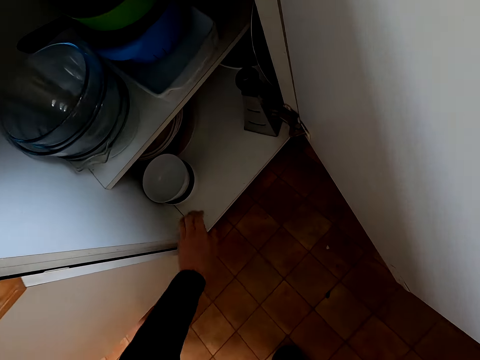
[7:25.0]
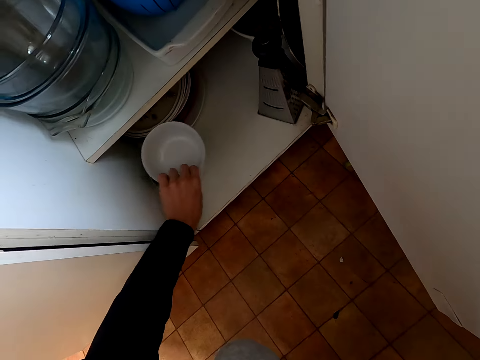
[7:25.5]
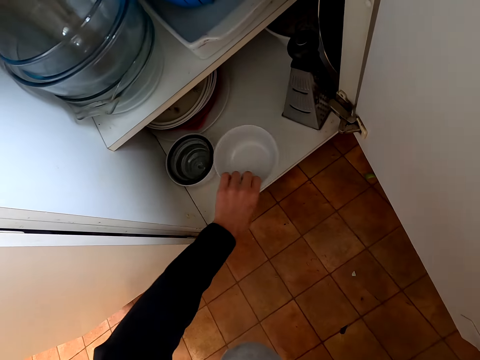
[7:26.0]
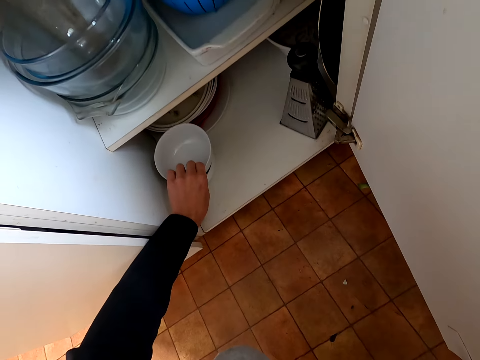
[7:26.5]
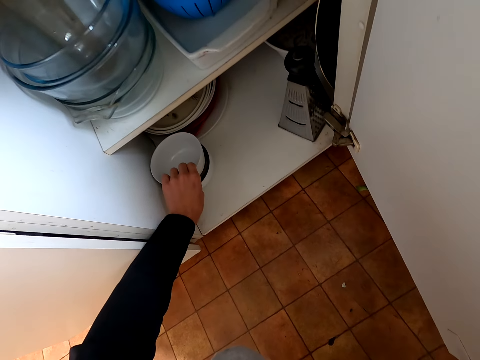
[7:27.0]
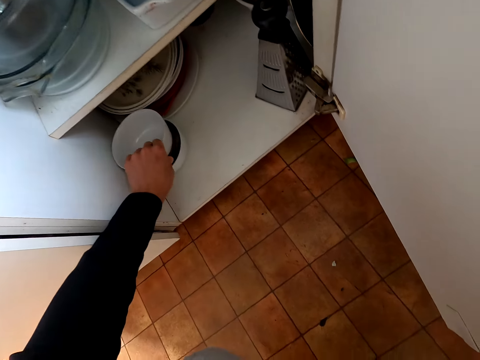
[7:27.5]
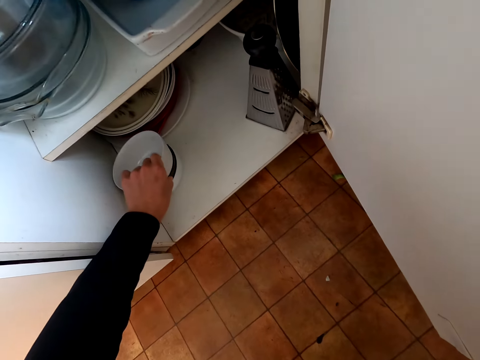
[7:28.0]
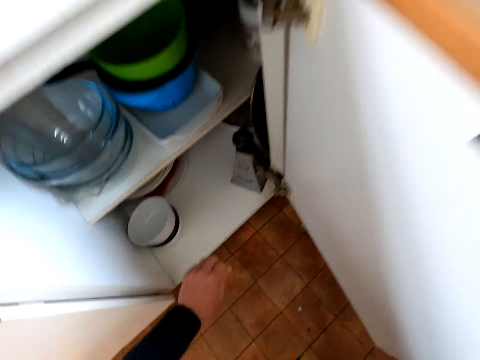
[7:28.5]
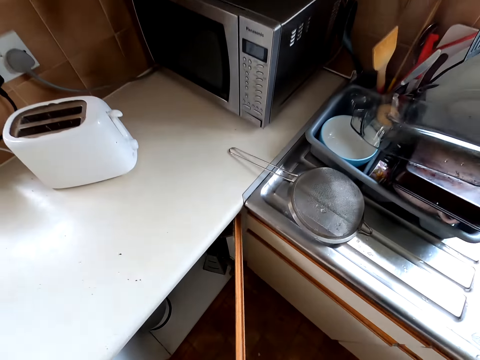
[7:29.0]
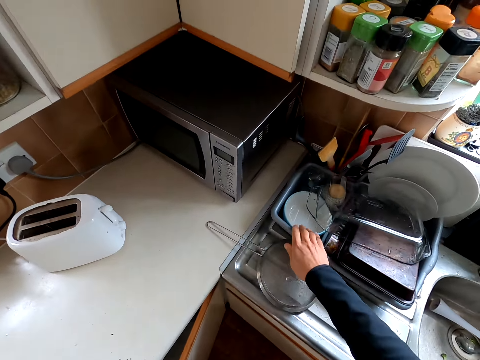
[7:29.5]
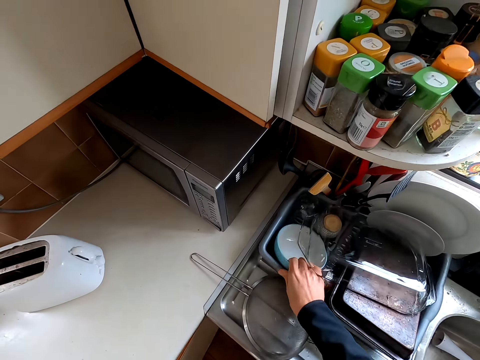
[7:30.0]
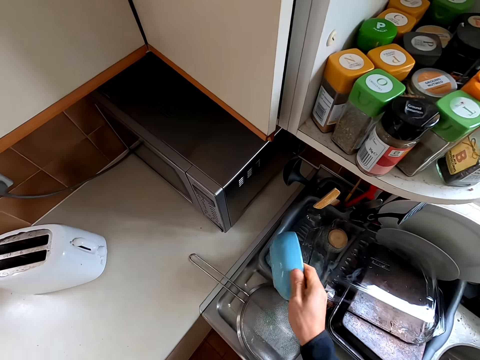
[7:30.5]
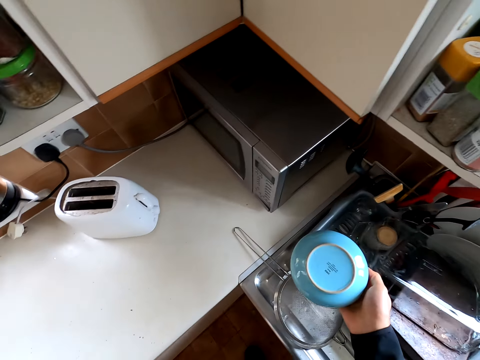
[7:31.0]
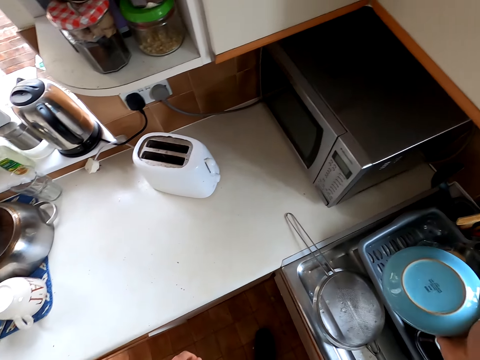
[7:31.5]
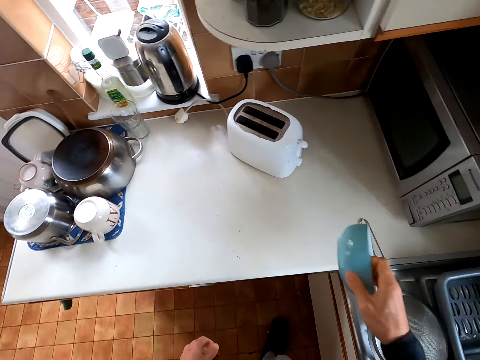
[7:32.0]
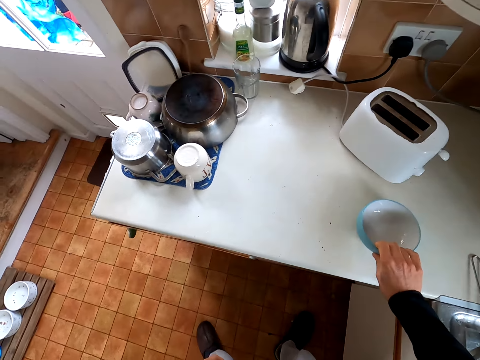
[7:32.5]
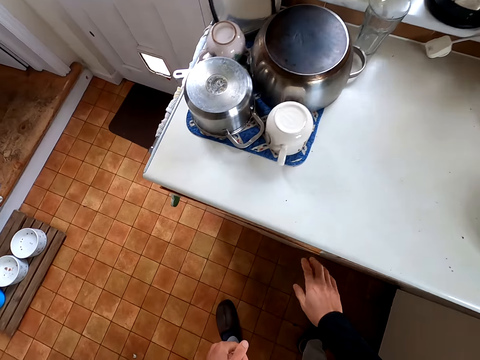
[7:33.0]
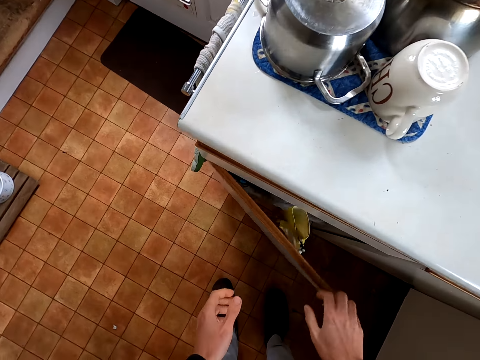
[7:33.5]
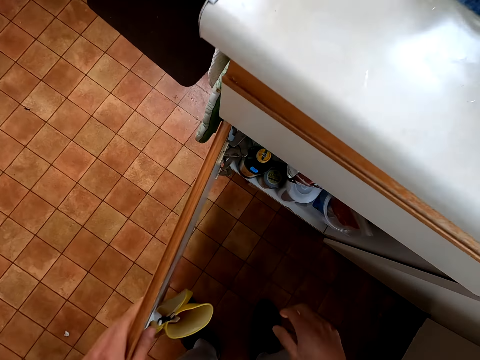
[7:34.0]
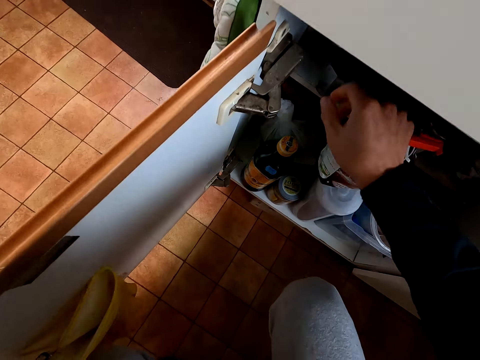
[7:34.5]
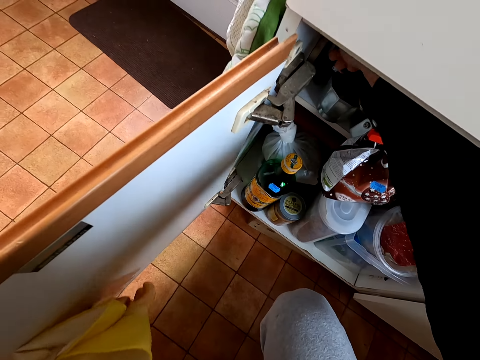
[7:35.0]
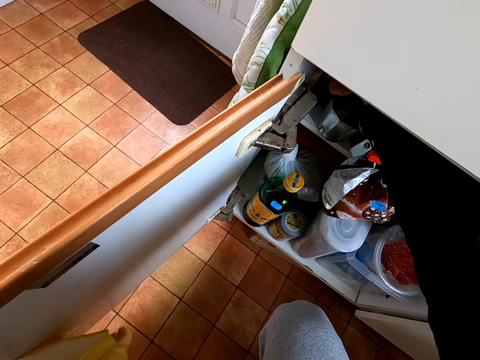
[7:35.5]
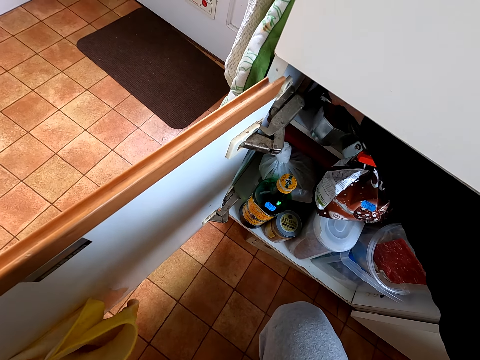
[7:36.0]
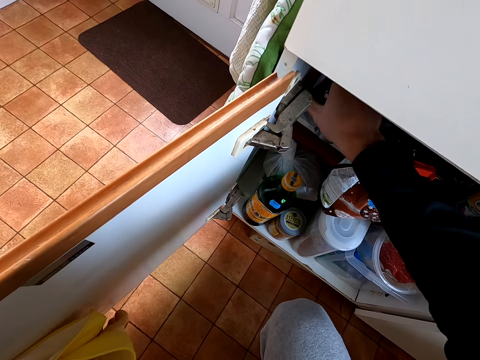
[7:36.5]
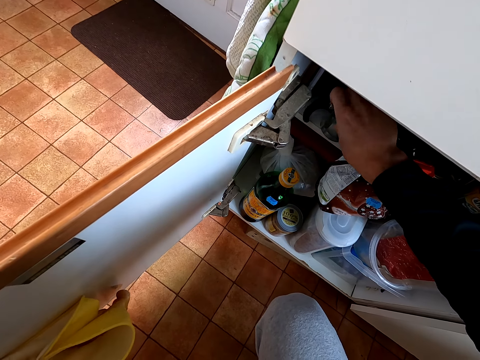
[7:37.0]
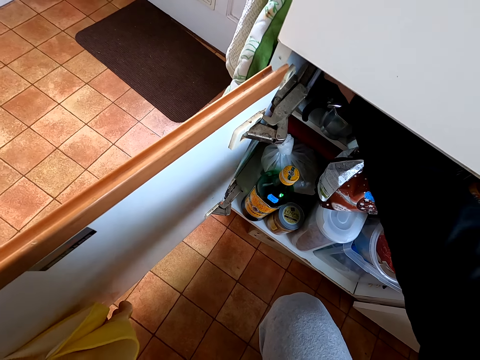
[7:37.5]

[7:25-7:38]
The camera wearer takes a bowl from the cabinet. They put the bowl down. They close the cabinet. They pick utensils from the utensils rack. They pick the bowl, hold the bowl and put the bowl down. They open up the cabinet. They remove the weighing machine from the cabinet.

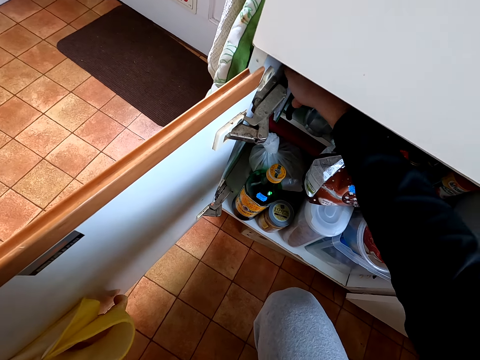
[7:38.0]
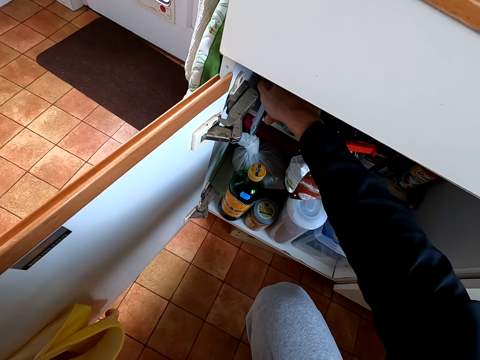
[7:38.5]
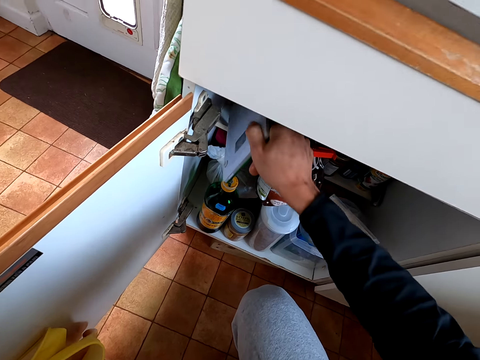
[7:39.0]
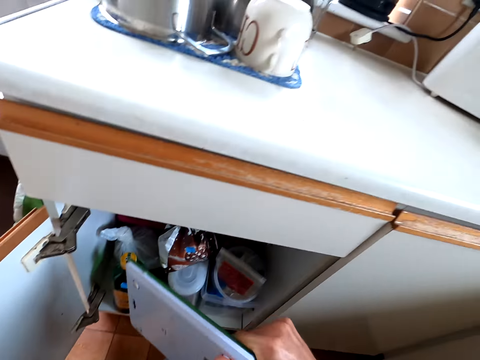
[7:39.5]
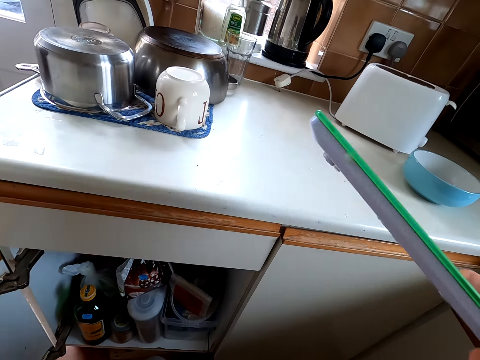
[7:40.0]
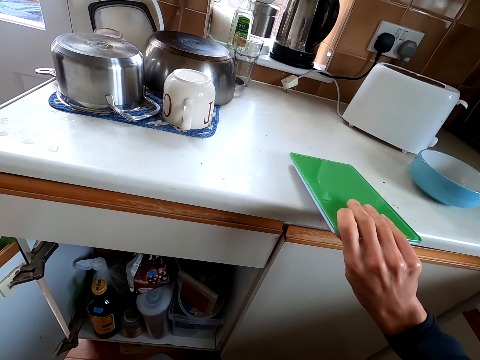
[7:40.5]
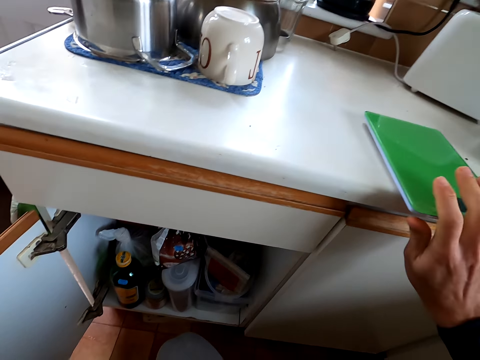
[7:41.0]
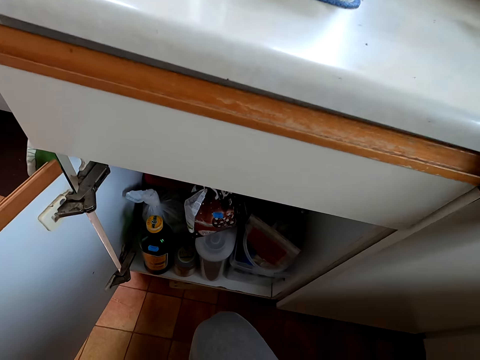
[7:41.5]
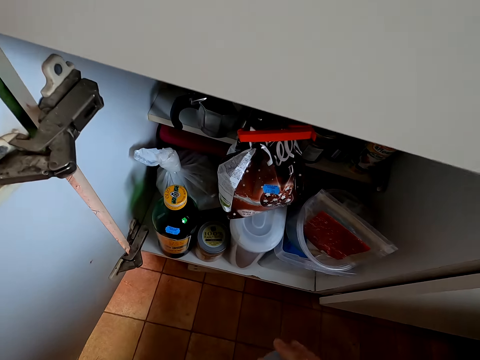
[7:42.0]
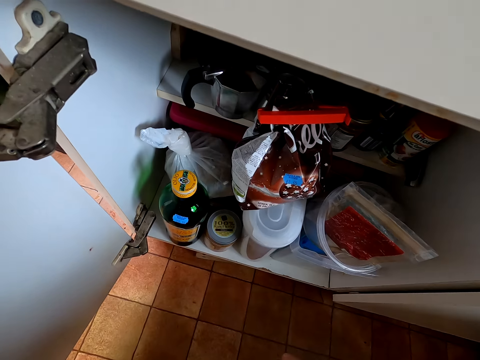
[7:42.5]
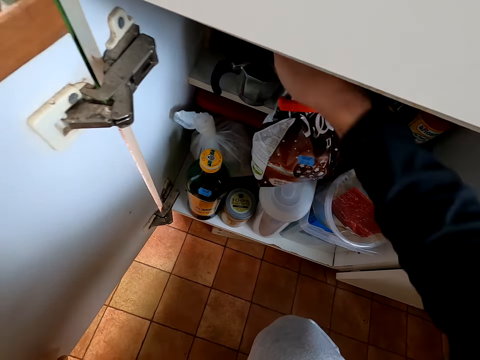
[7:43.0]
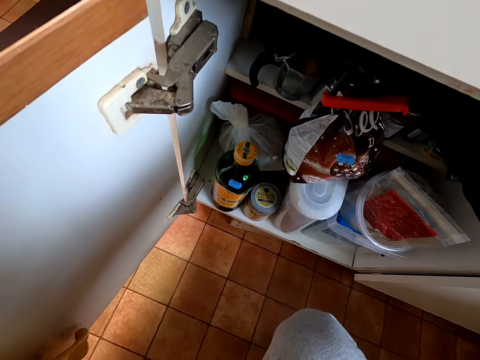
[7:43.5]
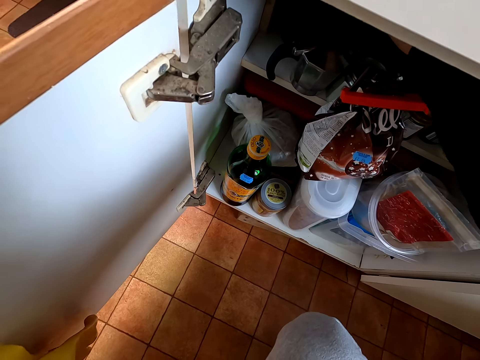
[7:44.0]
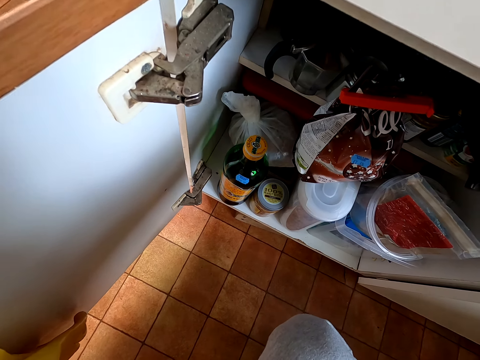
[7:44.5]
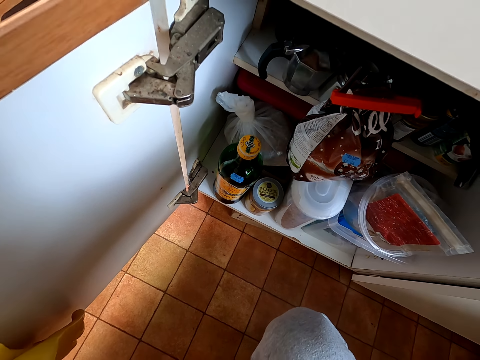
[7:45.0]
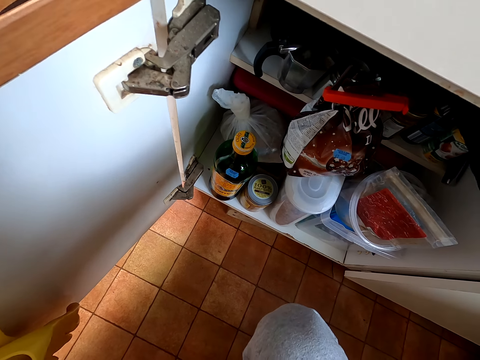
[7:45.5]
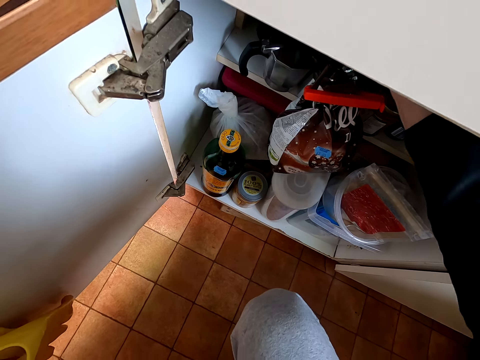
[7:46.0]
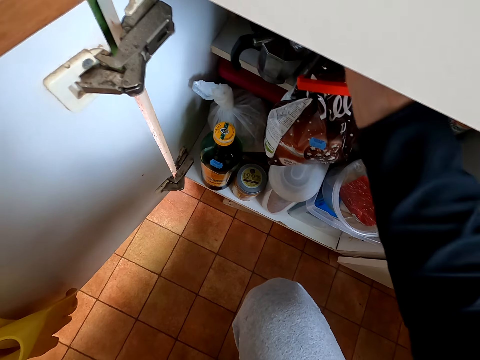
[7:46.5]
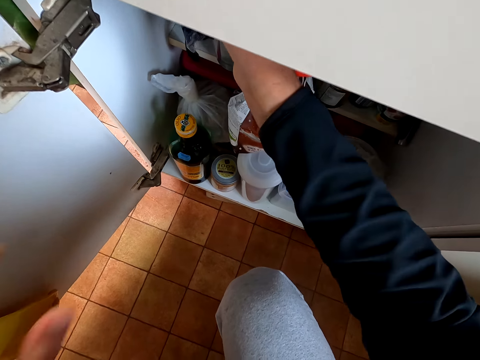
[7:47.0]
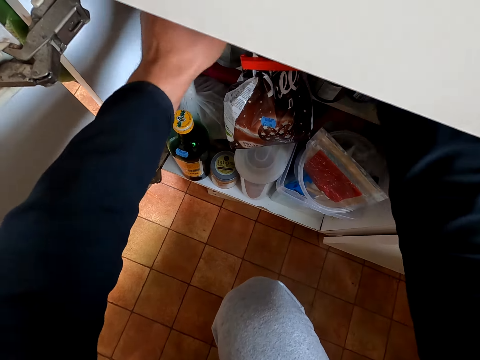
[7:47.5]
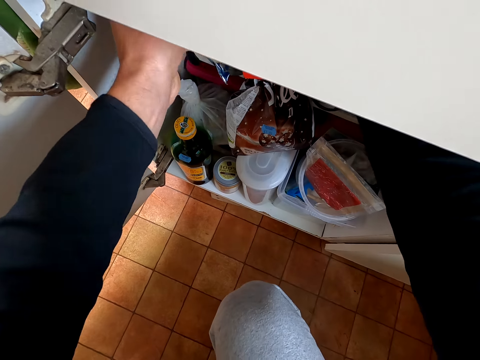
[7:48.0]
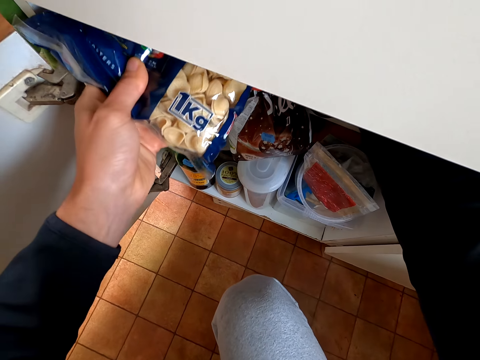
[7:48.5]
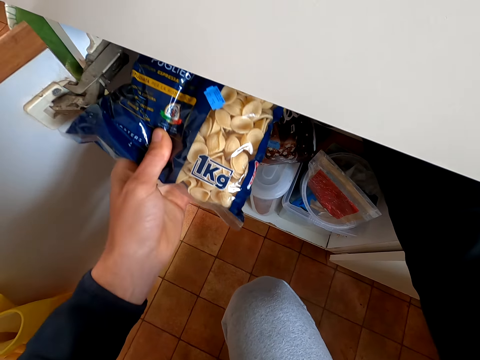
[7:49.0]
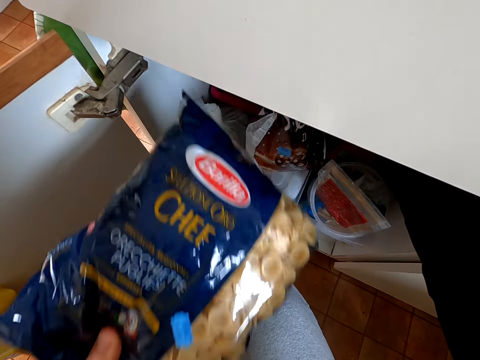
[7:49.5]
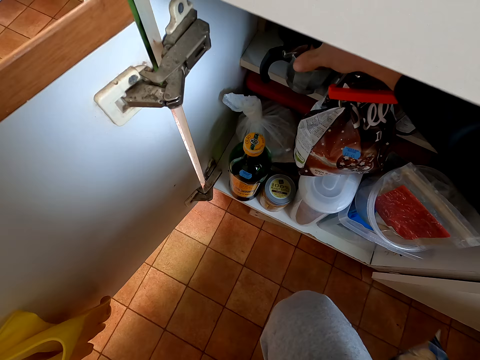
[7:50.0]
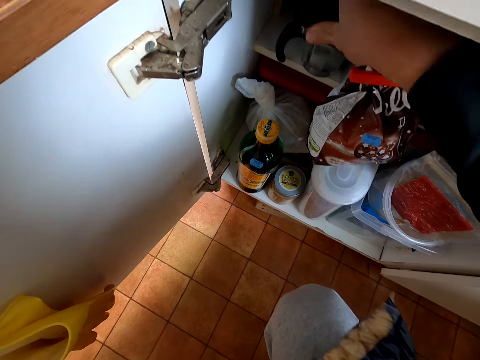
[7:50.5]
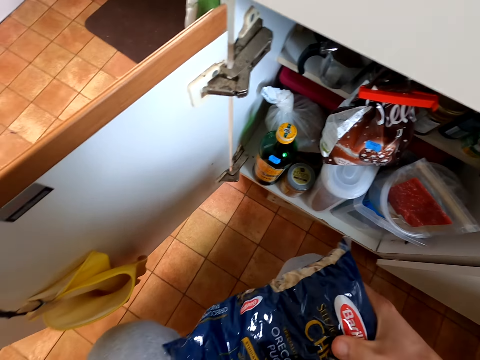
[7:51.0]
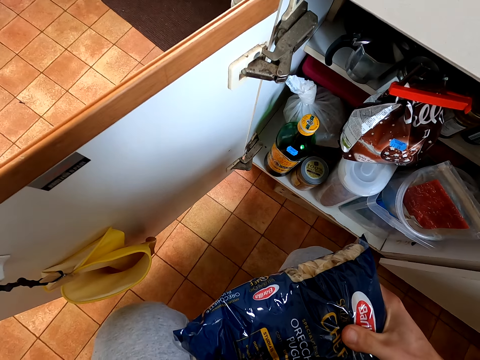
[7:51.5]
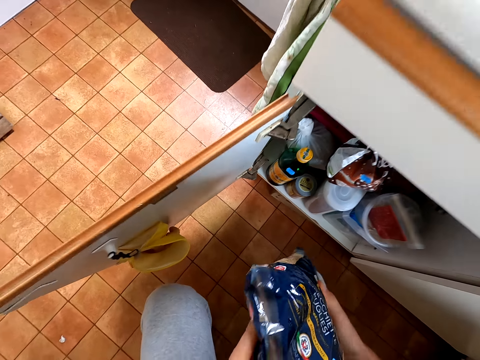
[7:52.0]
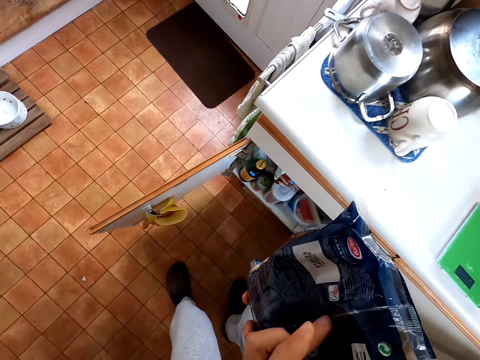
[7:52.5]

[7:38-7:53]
The camera wearer removes the scale from the cabinet. They put the scale on the table. They look at the cabinet. They remove the plastic bag. They remove some macaroni from the cabinet. They hold the plastic bag.
